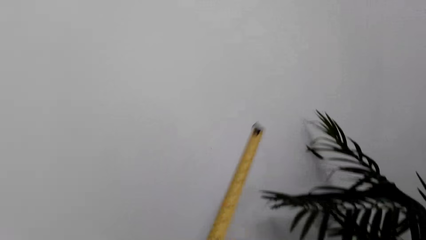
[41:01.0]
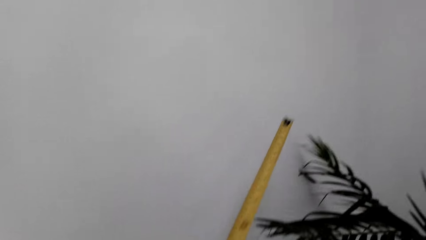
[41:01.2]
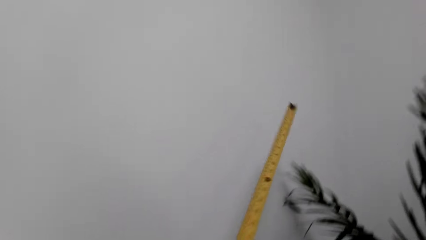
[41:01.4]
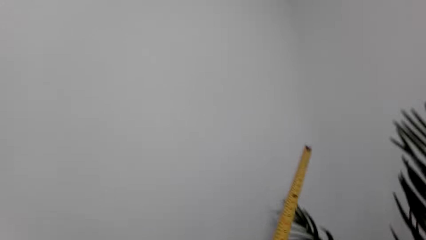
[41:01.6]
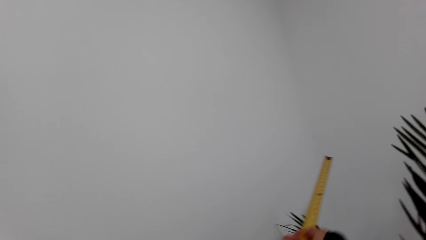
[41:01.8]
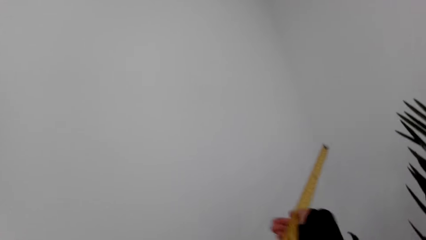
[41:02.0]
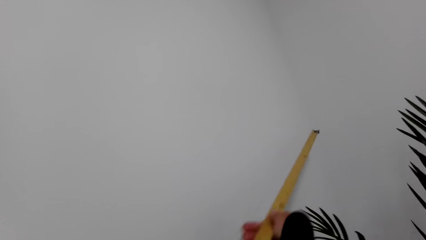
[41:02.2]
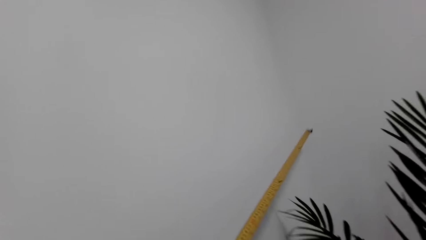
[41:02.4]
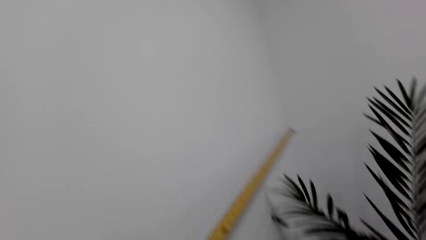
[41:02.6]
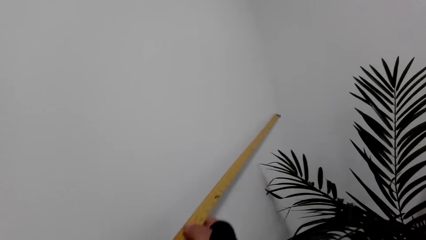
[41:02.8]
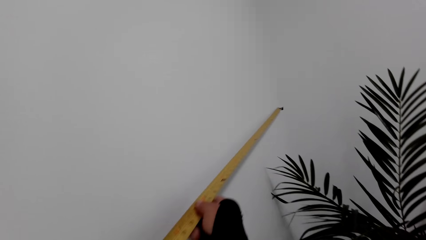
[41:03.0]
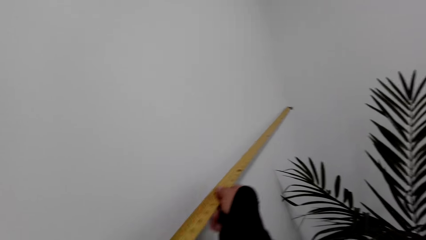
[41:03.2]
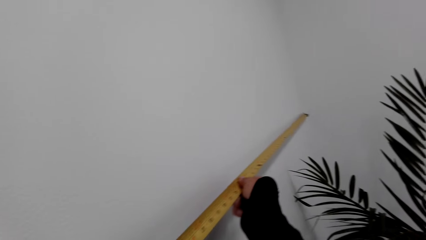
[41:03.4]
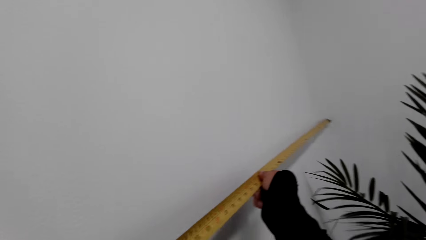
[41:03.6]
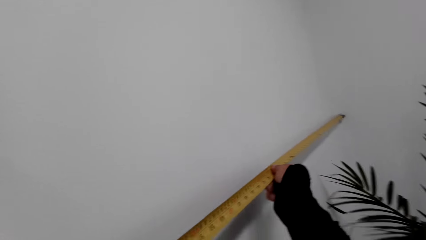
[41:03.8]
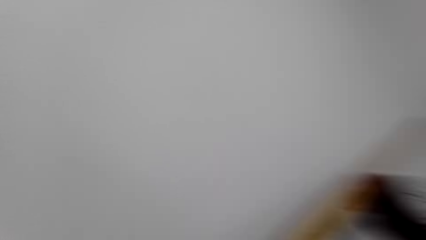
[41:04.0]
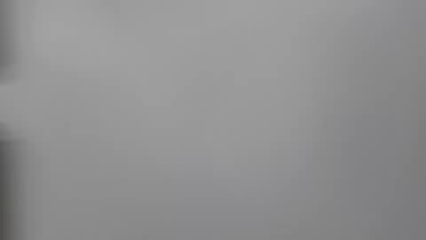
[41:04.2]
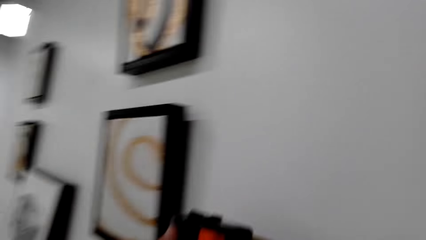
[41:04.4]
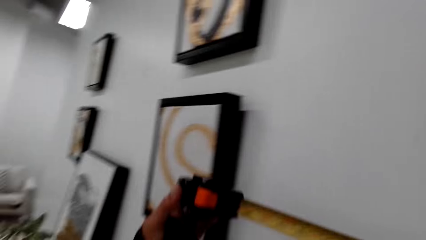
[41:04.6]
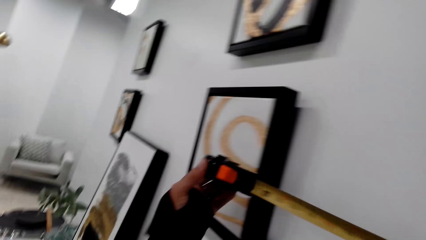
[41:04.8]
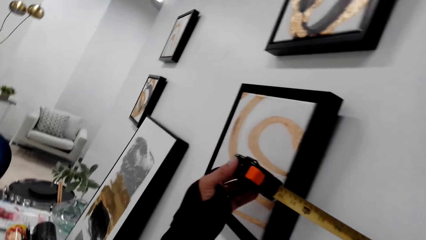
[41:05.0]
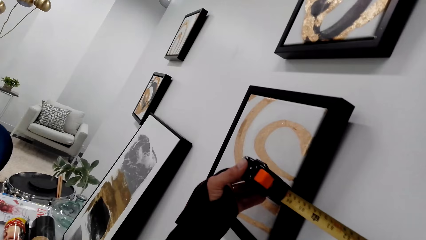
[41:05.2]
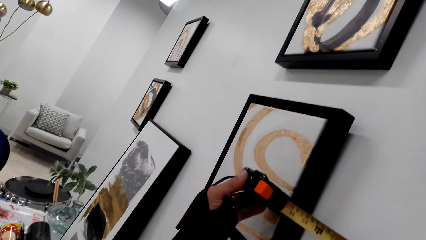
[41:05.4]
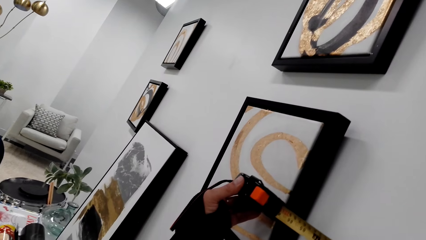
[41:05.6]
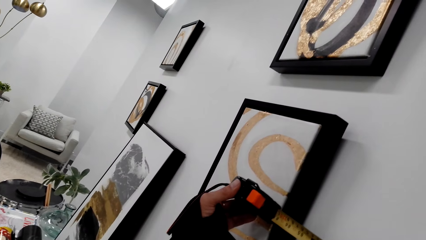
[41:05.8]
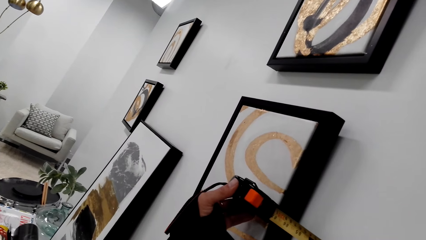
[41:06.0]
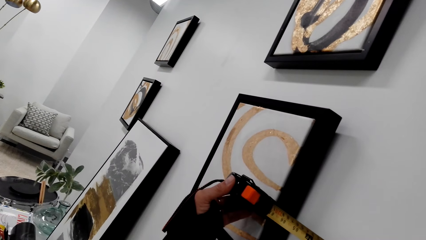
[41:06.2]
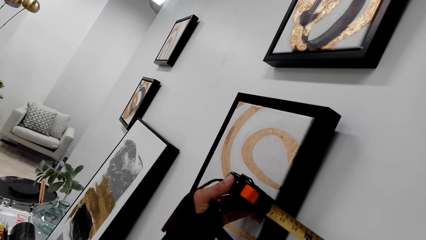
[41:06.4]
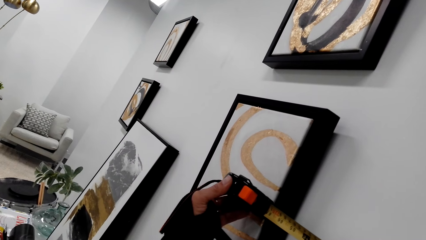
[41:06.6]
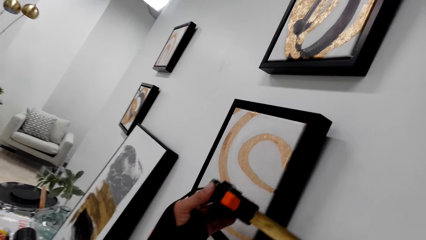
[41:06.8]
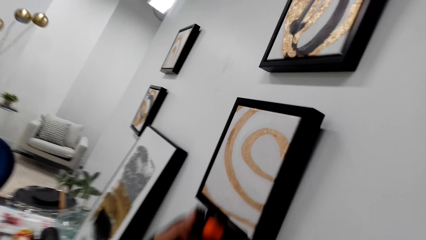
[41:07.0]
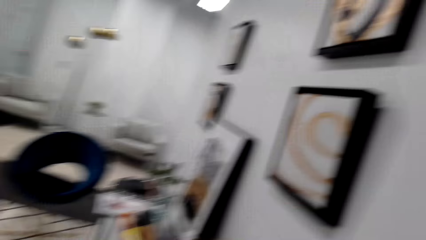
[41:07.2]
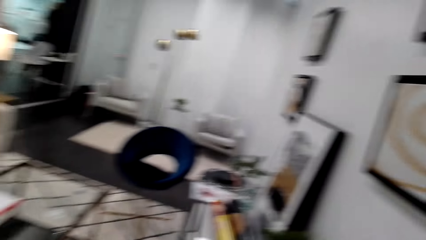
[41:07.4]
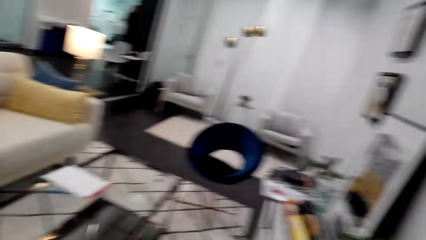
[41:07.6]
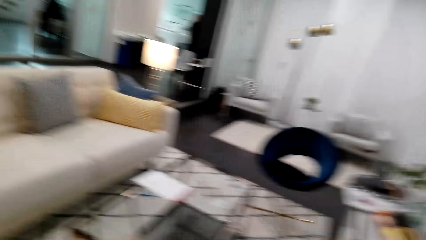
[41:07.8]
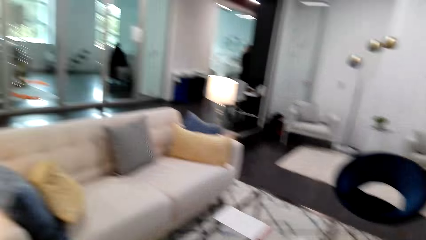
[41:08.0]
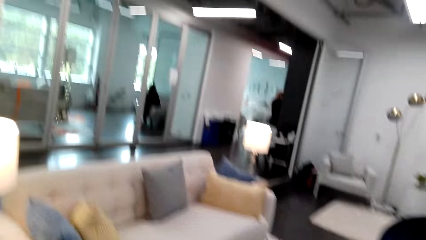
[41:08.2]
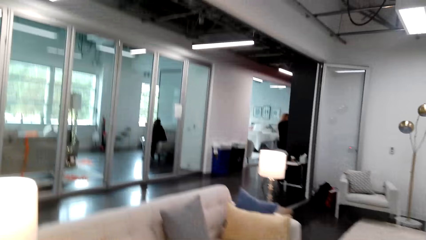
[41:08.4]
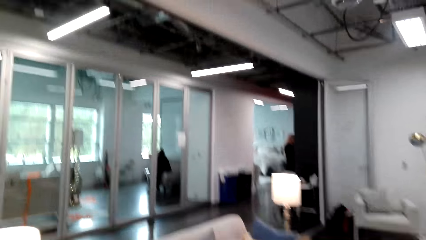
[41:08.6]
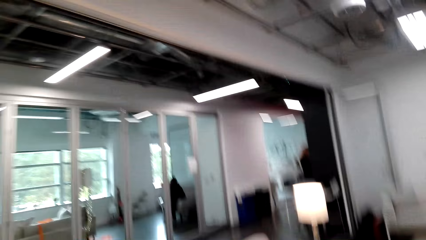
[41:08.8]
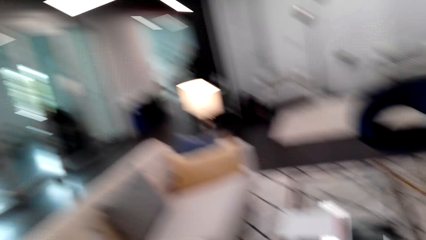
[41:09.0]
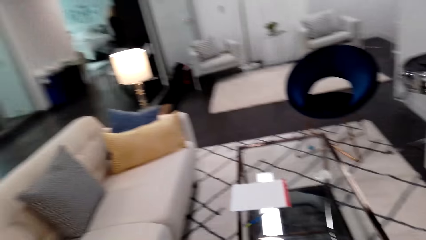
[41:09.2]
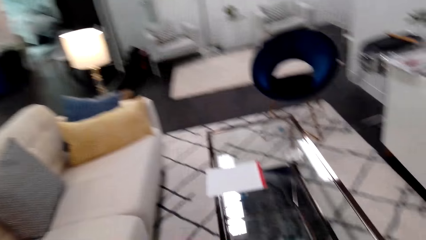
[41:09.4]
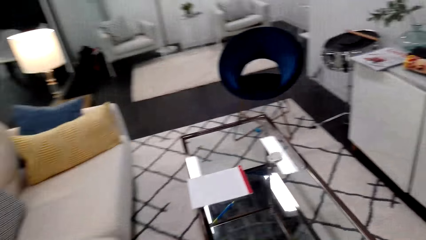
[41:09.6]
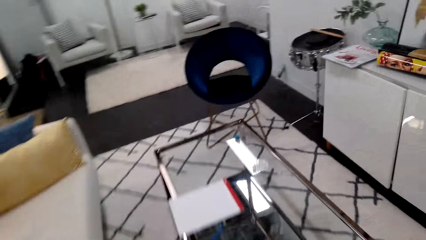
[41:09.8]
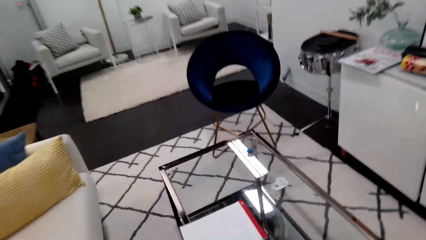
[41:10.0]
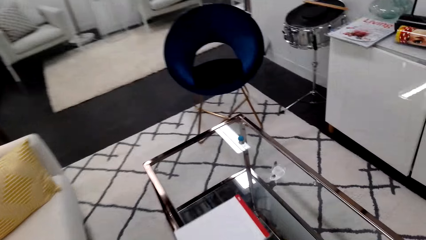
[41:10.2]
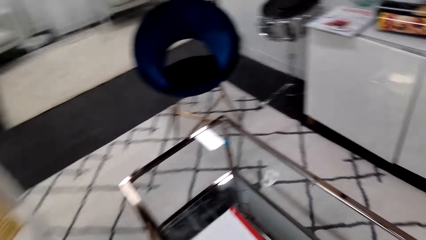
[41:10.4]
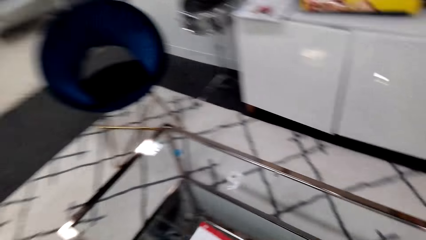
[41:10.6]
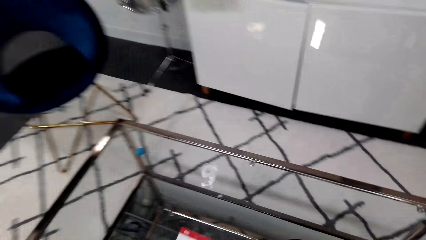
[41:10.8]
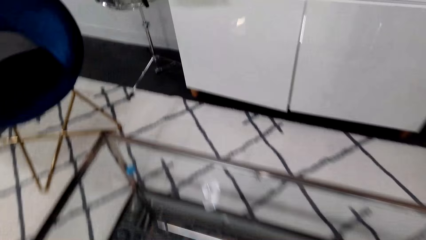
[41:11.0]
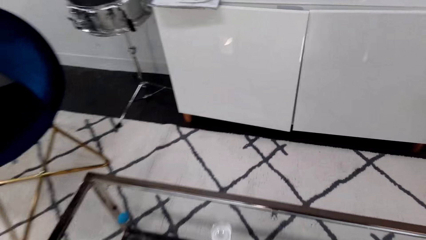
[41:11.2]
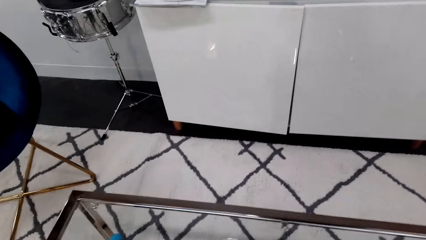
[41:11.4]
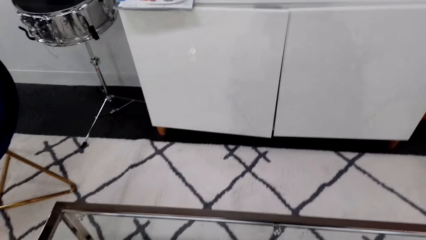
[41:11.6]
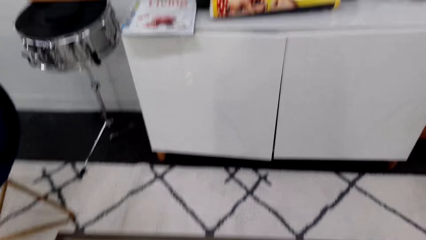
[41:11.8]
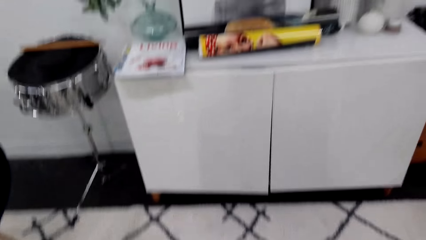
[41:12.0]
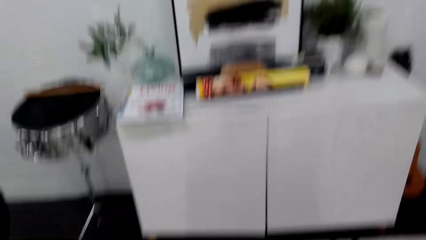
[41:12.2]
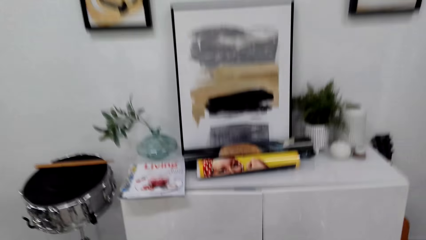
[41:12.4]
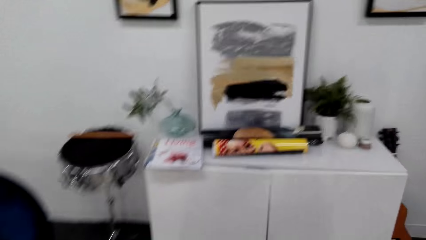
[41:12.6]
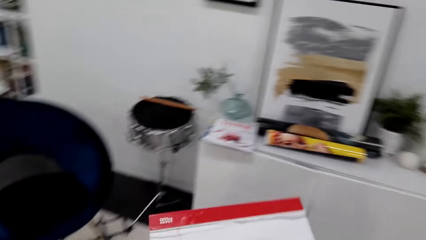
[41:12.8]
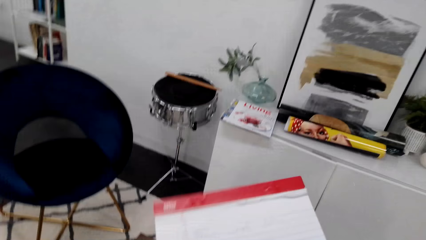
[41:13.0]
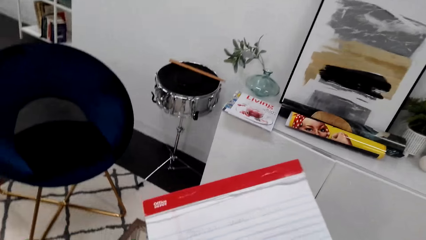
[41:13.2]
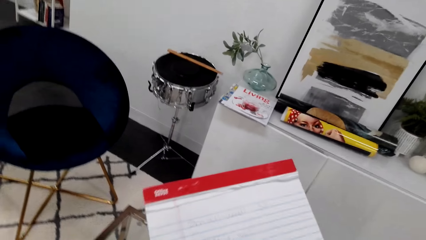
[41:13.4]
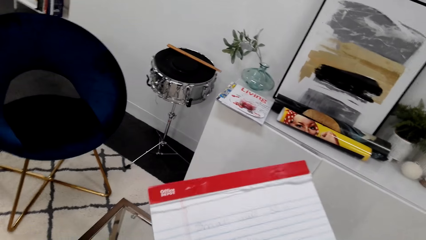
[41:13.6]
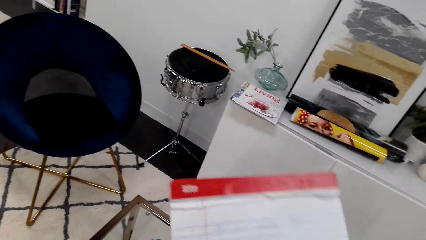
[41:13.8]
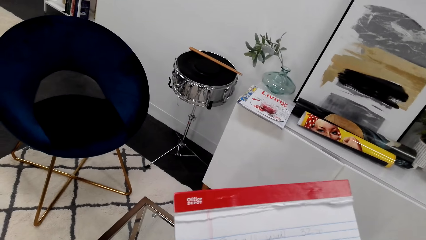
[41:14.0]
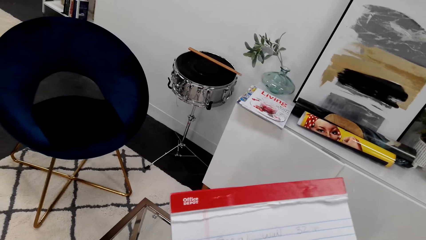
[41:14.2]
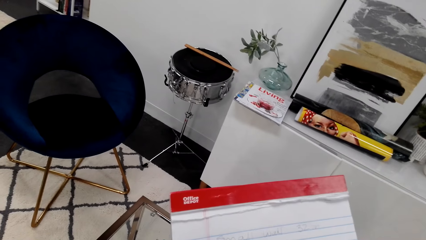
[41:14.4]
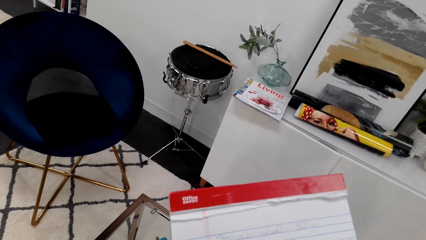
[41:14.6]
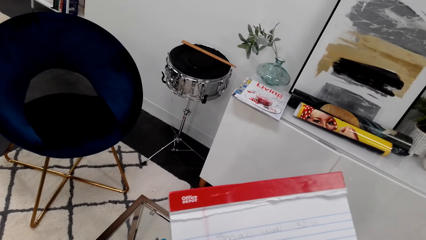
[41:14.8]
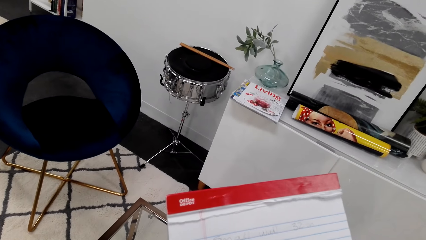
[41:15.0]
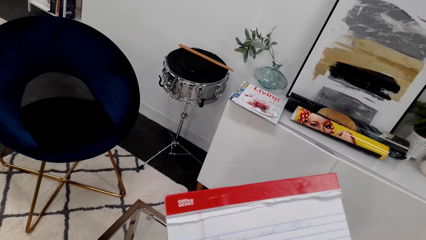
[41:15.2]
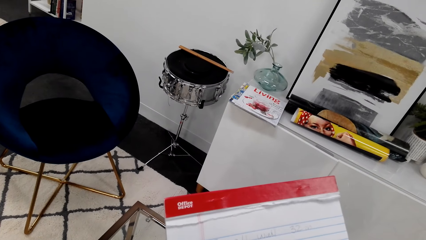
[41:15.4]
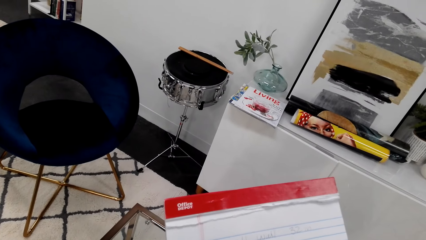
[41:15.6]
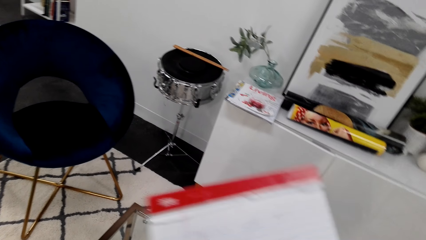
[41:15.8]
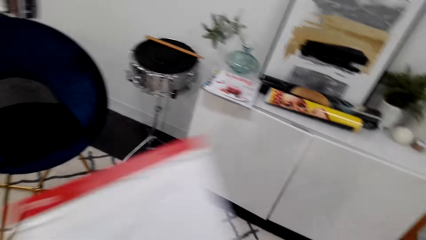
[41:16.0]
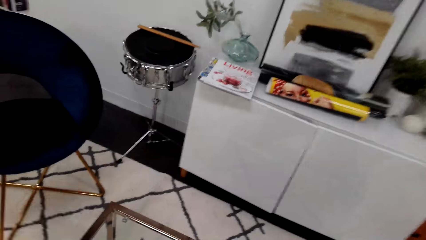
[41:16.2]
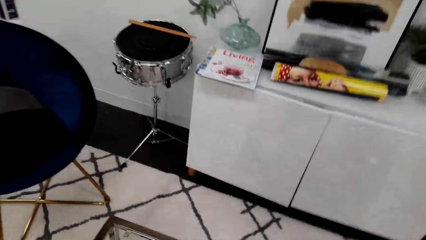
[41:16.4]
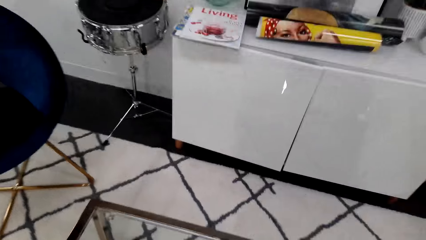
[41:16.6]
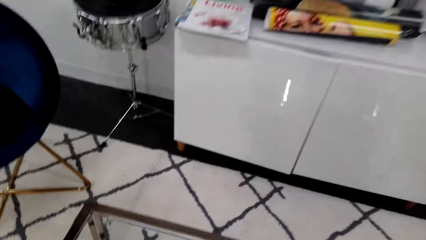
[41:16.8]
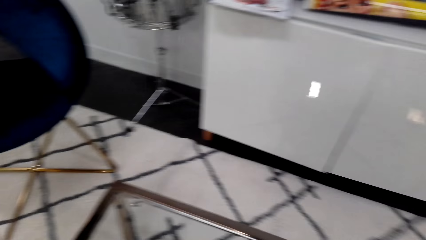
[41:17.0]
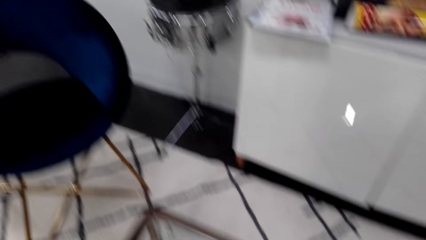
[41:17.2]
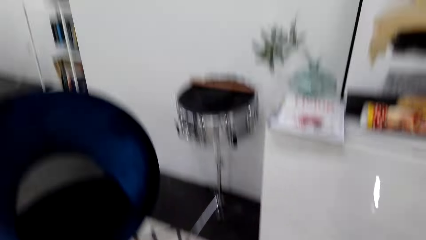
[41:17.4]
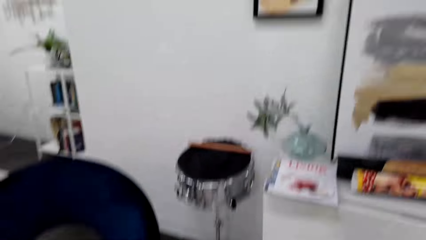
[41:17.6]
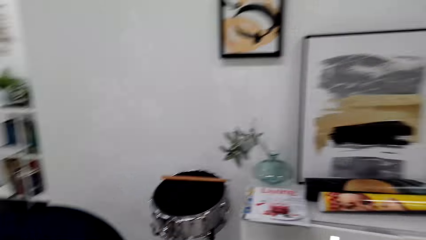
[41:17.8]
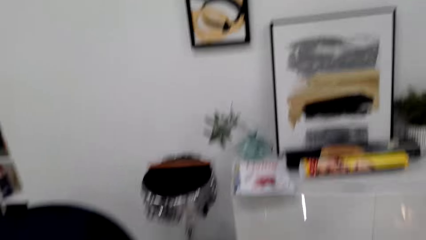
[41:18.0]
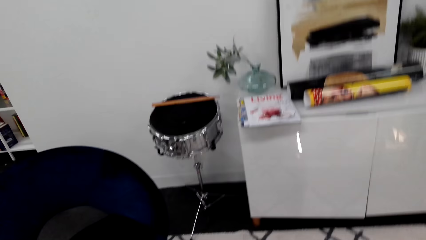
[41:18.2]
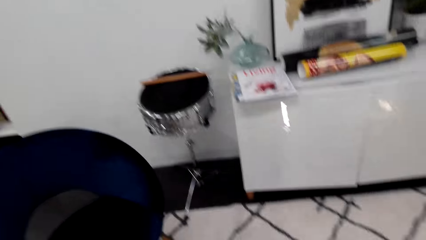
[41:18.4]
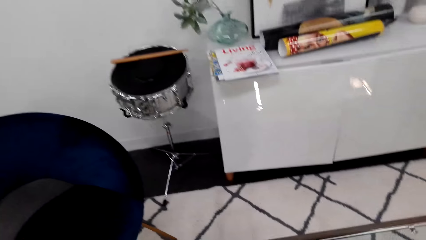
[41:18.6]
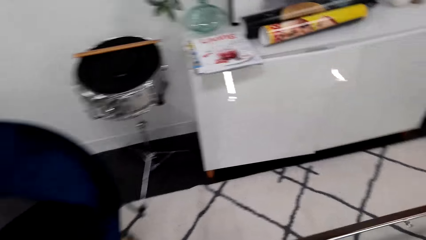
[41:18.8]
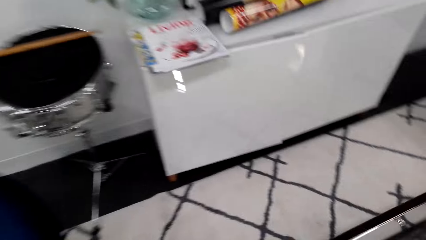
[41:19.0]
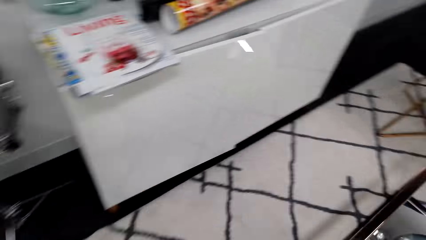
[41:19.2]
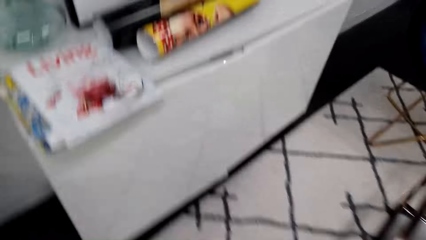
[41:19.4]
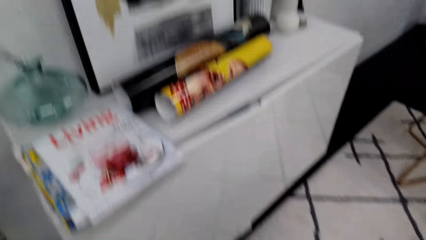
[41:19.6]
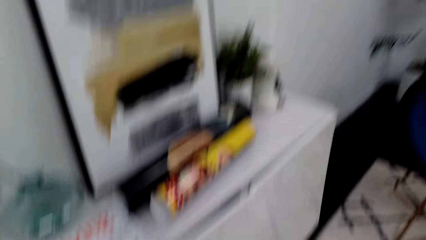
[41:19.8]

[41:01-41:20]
The camera wearer puts the measuring tape on the wall. They measure the length of the wall. They move the book. They fold the measuring tape. They pick up the booklet. They write on the booklet. They put the book on the table. They step forward.
